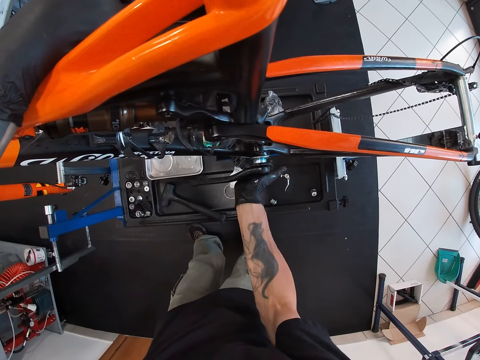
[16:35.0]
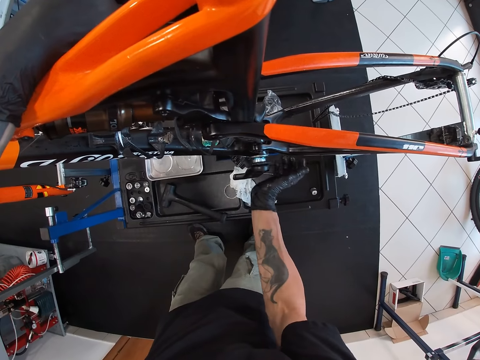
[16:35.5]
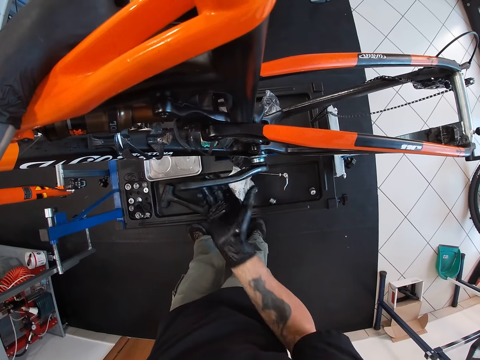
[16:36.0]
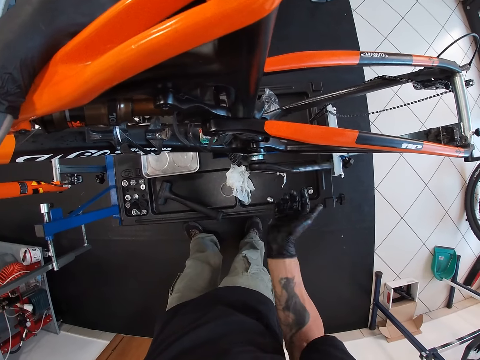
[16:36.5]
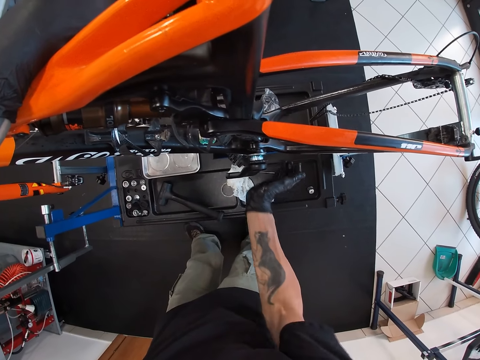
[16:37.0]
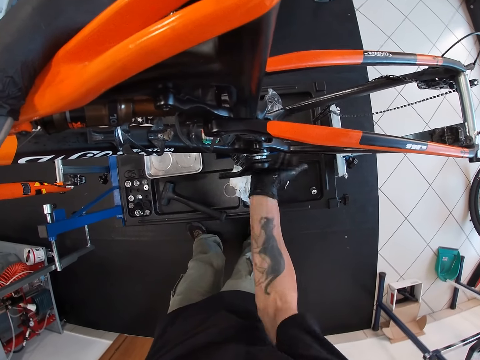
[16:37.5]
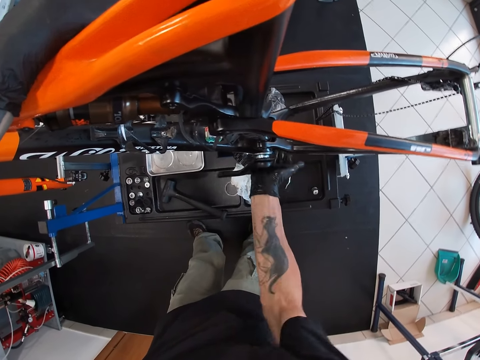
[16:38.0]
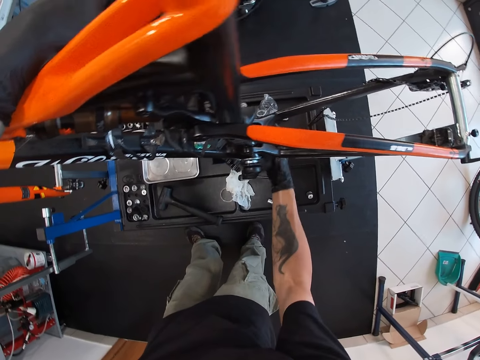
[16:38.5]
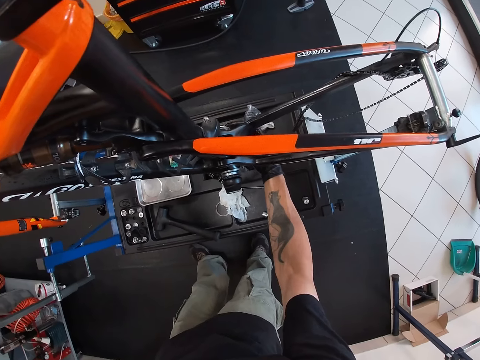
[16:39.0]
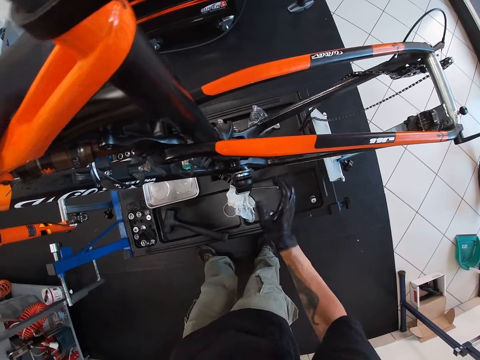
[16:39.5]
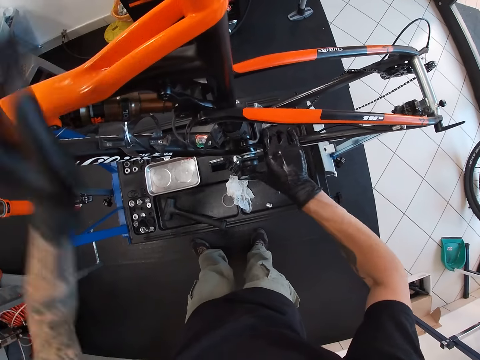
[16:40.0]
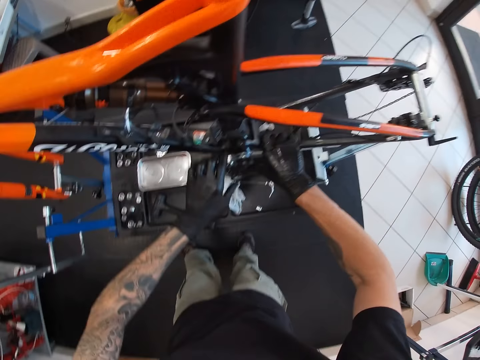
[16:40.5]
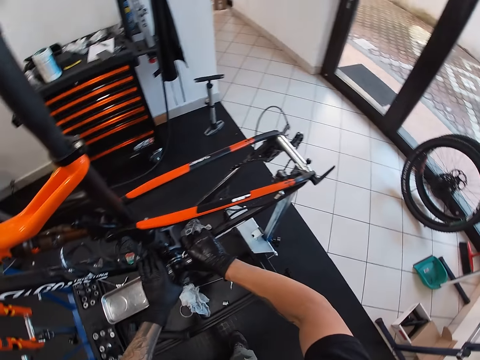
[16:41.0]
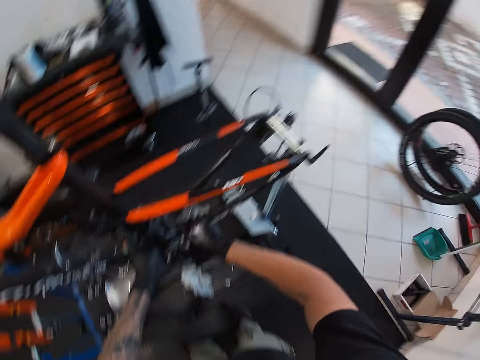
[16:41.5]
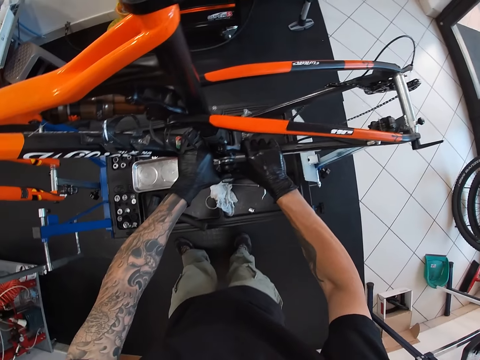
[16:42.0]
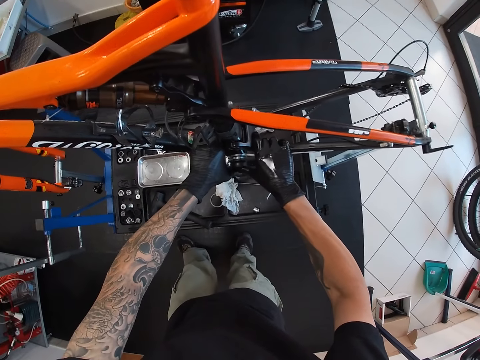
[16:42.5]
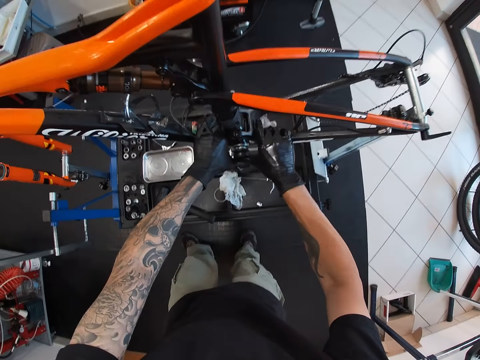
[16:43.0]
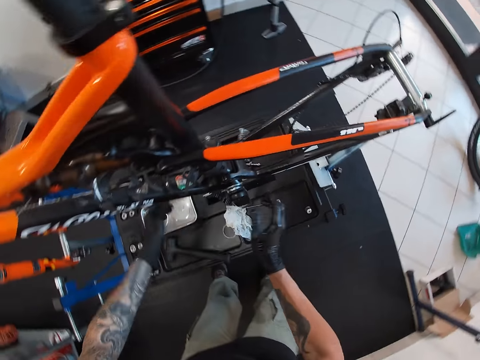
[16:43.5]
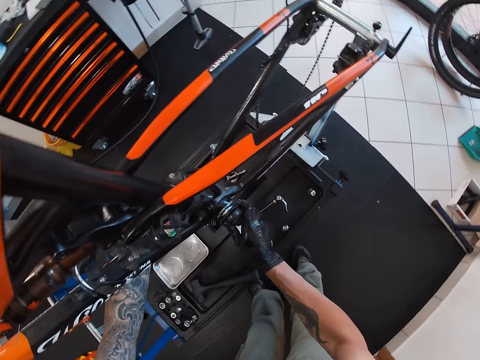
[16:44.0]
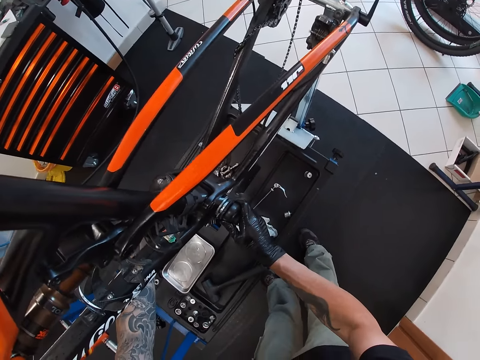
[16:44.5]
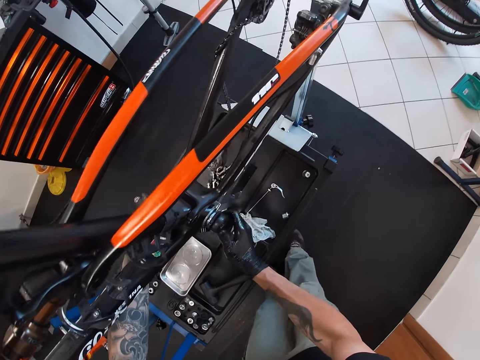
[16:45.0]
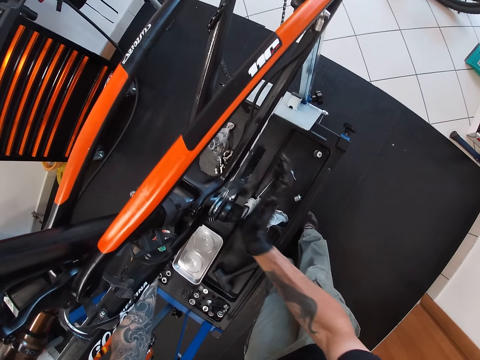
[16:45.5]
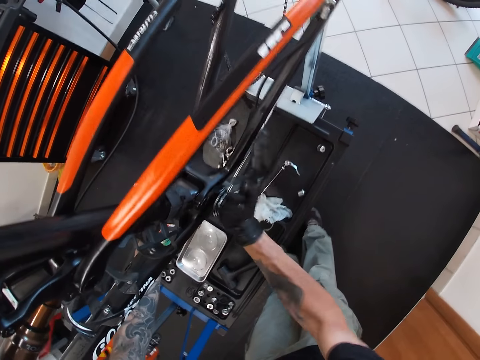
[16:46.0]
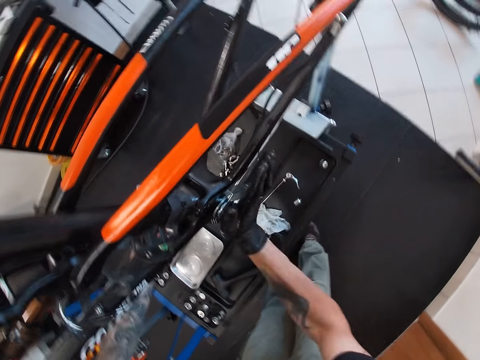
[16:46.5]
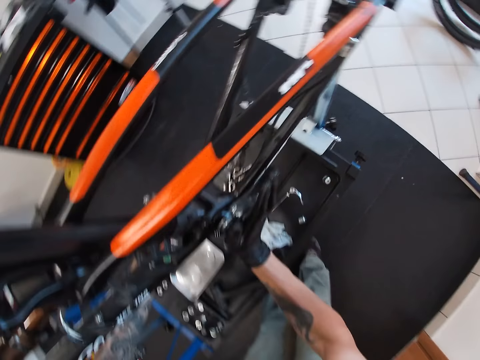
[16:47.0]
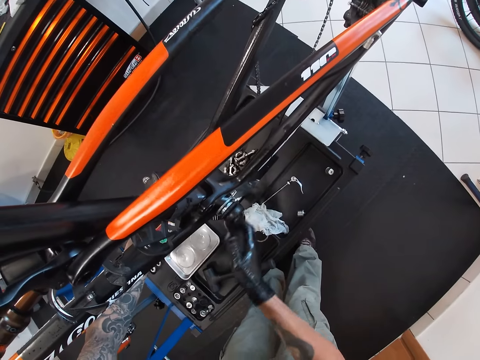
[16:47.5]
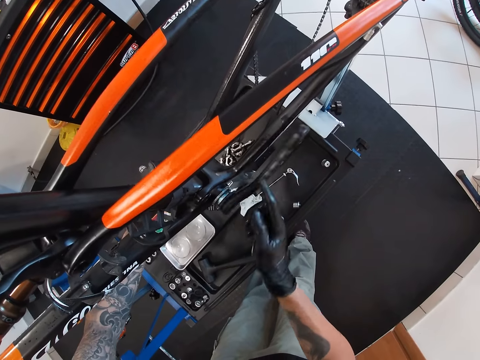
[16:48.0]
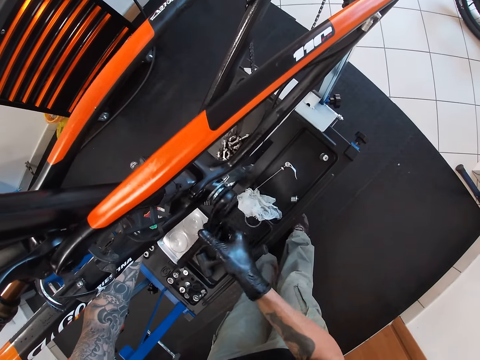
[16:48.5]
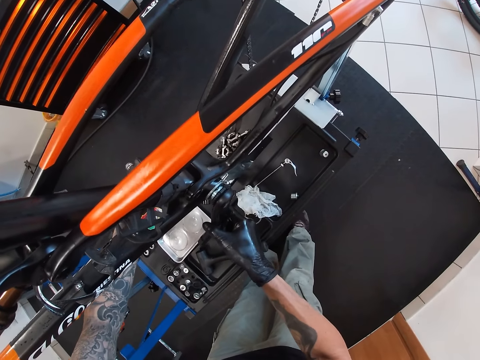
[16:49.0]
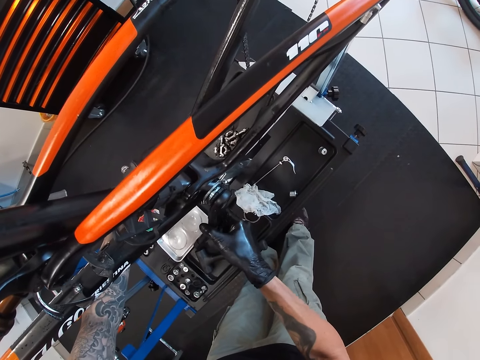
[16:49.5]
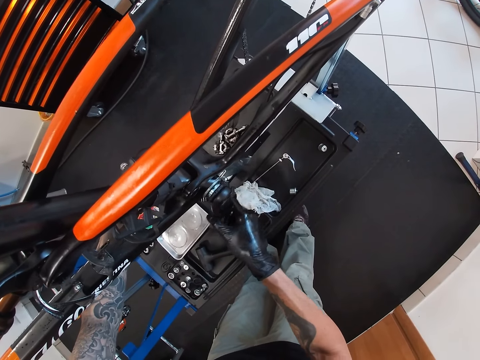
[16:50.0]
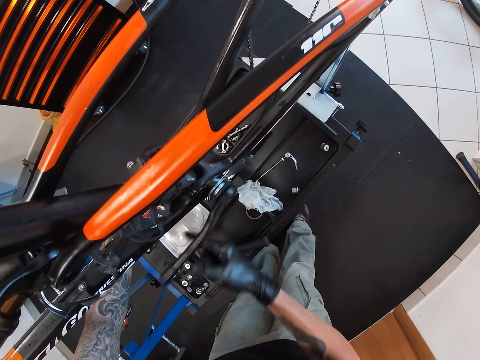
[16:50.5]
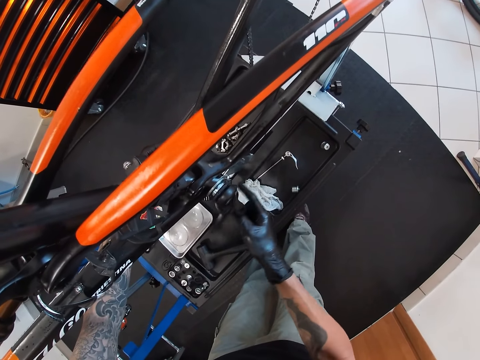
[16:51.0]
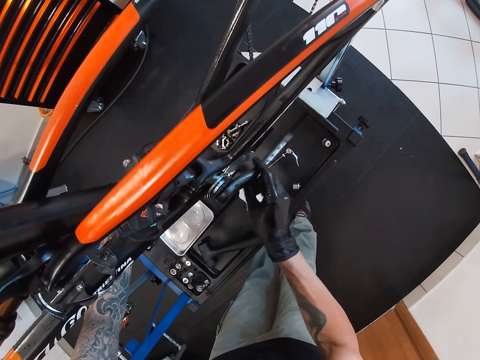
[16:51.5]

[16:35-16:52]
The camera wearer moves the pedal arm. He turns the power meter with his right hand. He pushes the power meter into the bottom bracket with his right hand. He hits the pedal arm with the right hand. He examines the bicycle. He turns the power meter with his right hand. He hits the pedal arm with the right hand. He pushes the power meter into the bottom bracket with his right hand. He turns the power meter with his right hand.

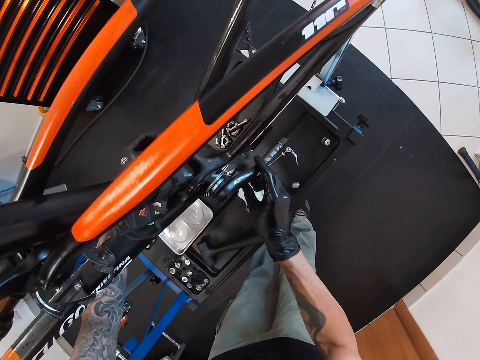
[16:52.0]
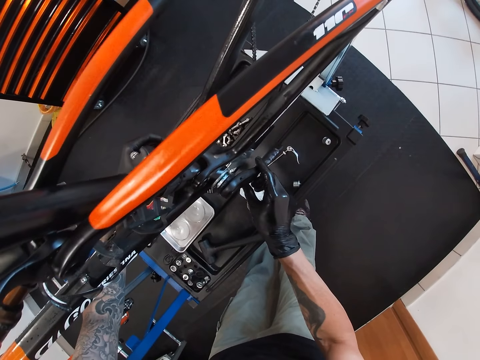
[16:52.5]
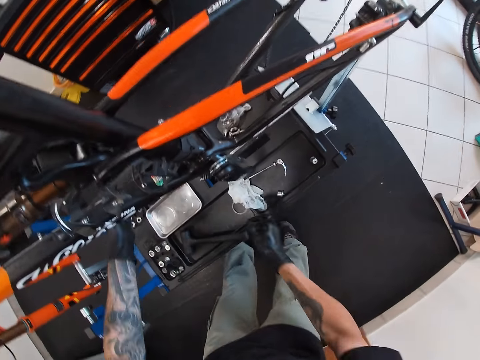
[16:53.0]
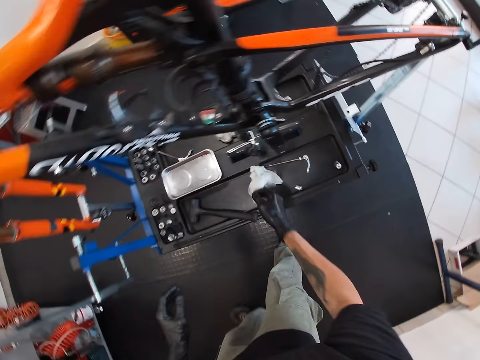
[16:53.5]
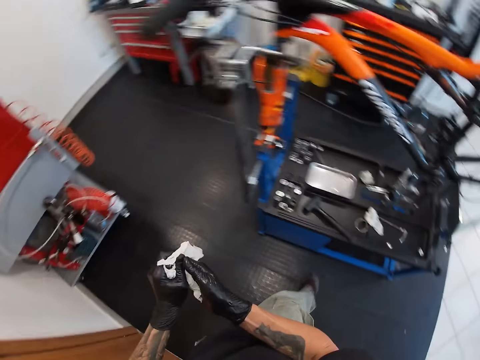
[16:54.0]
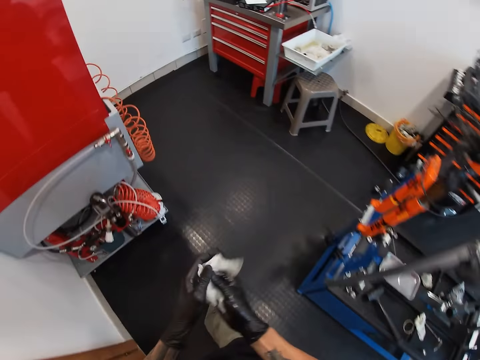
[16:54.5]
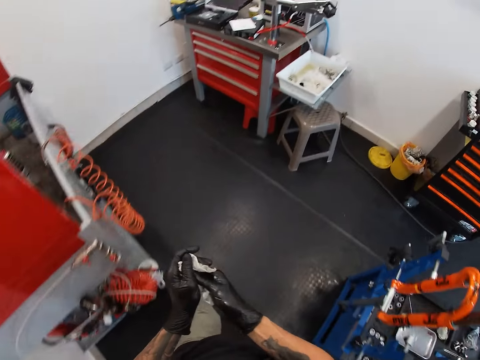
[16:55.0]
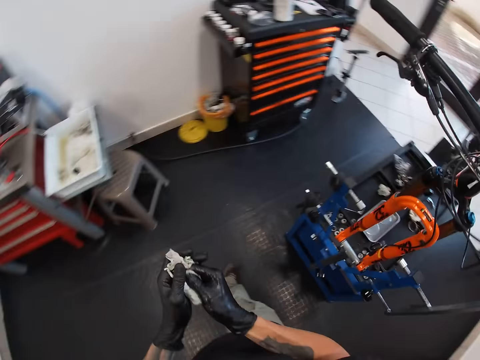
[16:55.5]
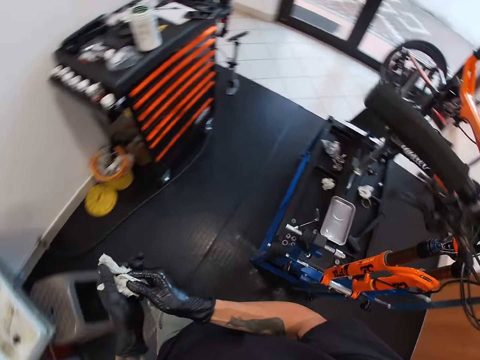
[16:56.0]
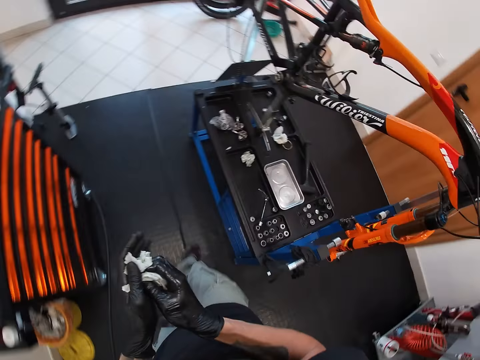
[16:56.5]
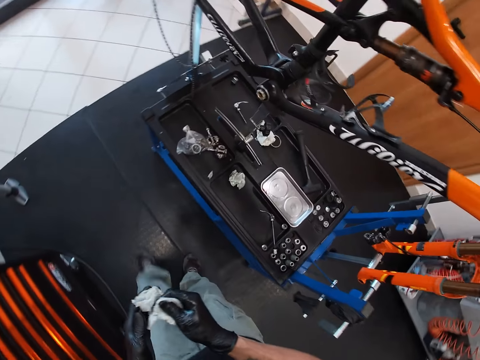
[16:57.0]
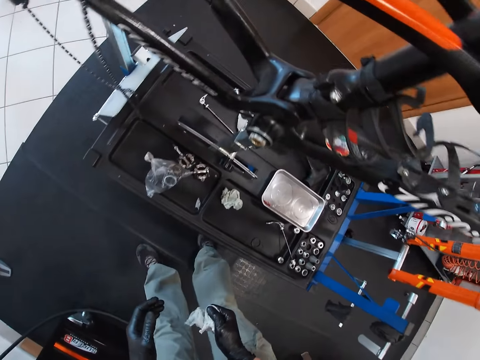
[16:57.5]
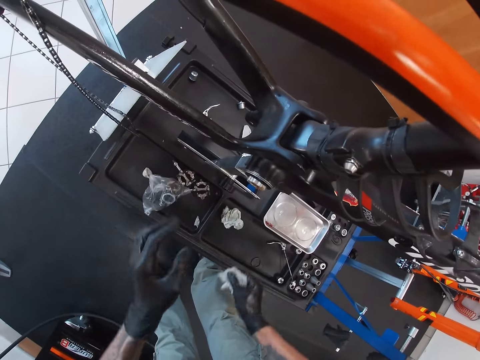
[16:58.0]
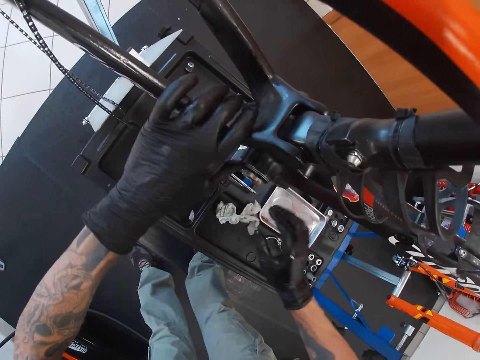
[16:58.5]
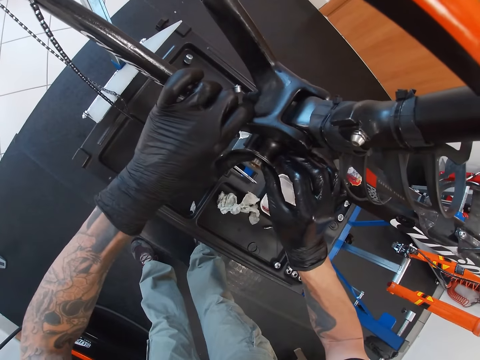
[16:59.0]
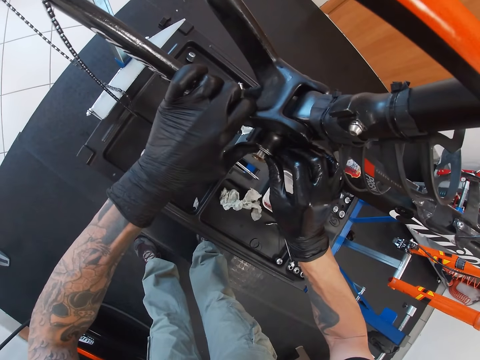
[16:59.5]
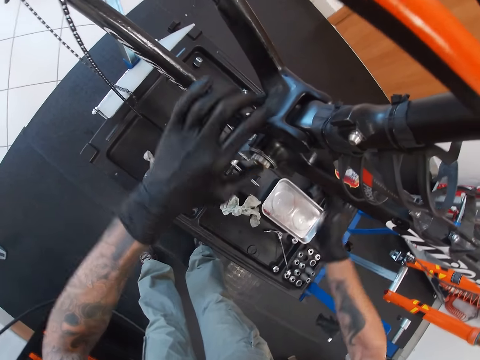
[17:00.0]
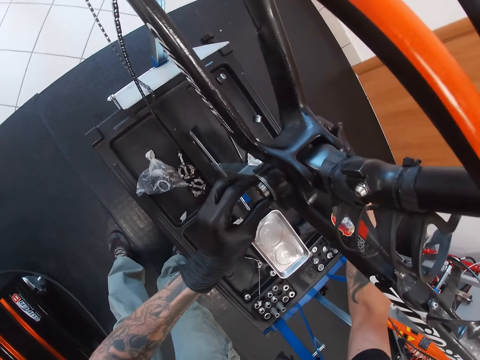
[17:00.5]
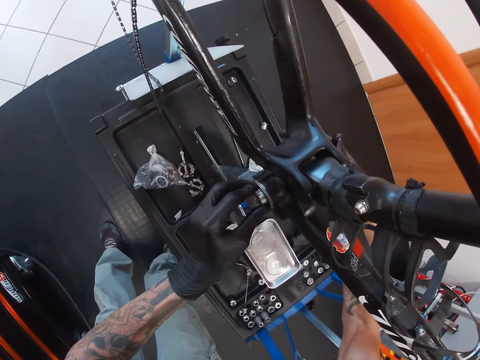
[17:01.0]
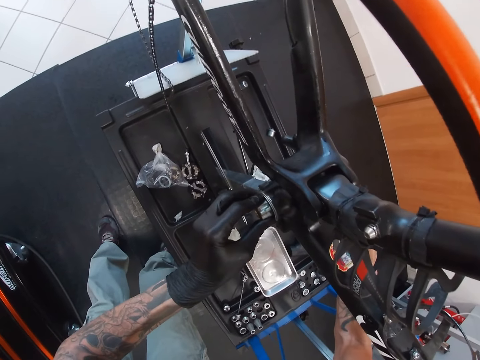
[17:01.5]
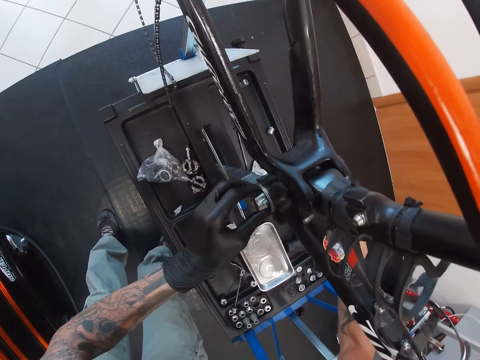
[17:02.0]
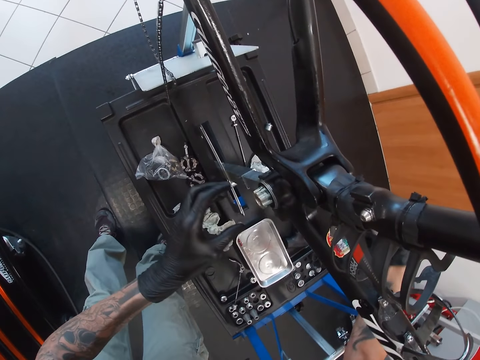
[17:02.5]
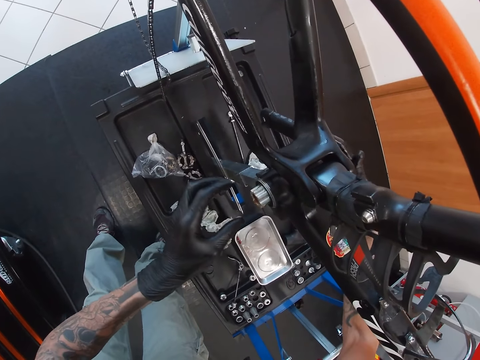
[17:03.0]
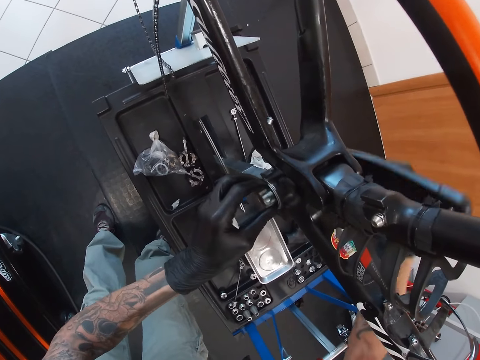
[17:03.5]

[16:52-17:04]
The camera wearer moves both hands. He picks up a tissue paper from the work table with his right hand. He cleans his hands with the tissue paper. He walks to the other side of the bicycle. He examines the bicycle. He drops the tissue paper on the work table with his right hand.
